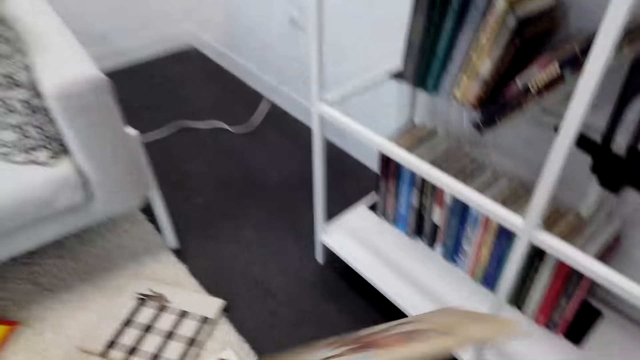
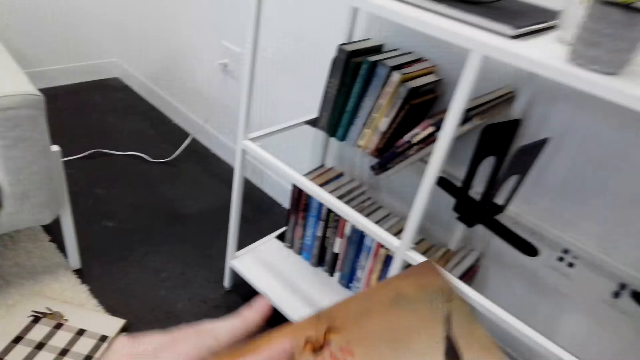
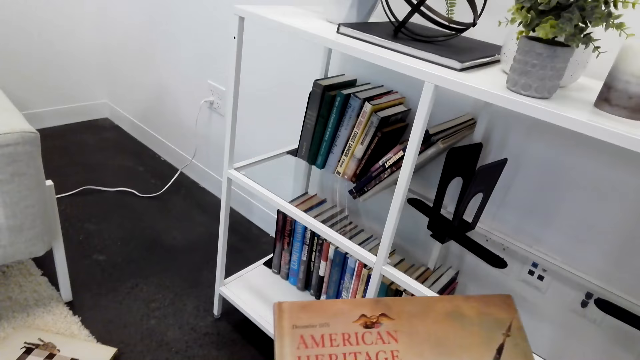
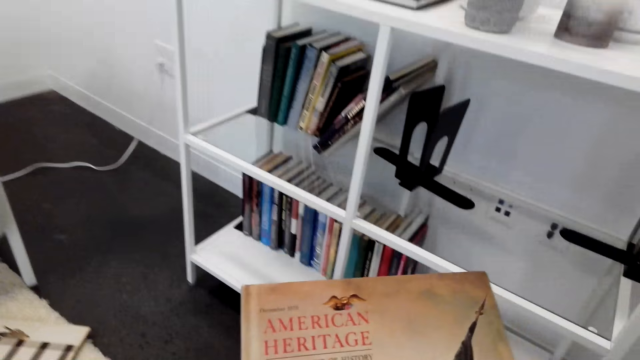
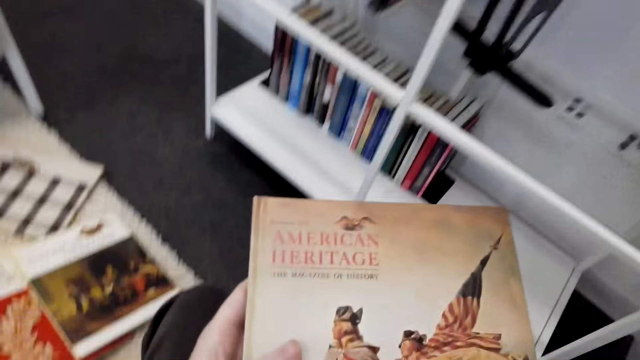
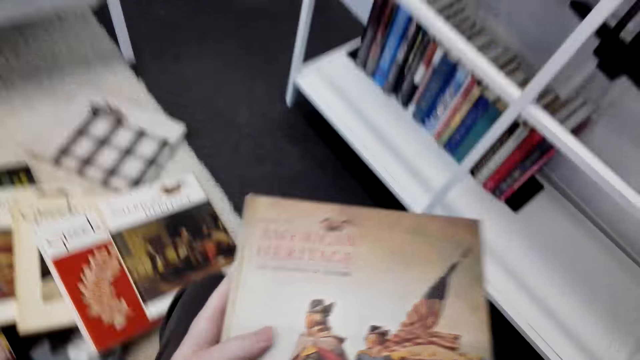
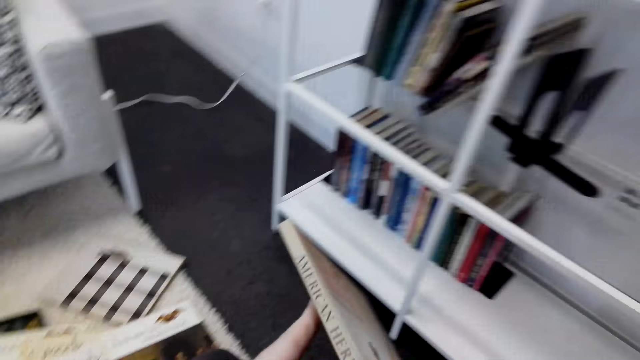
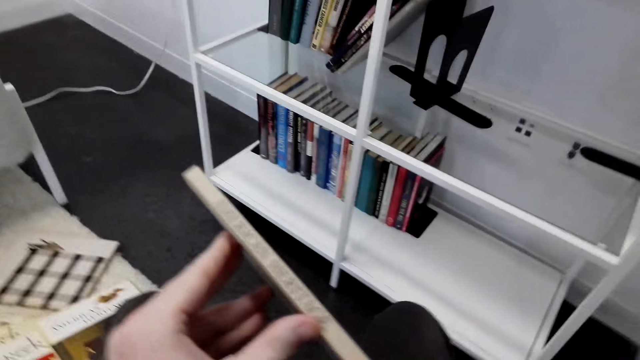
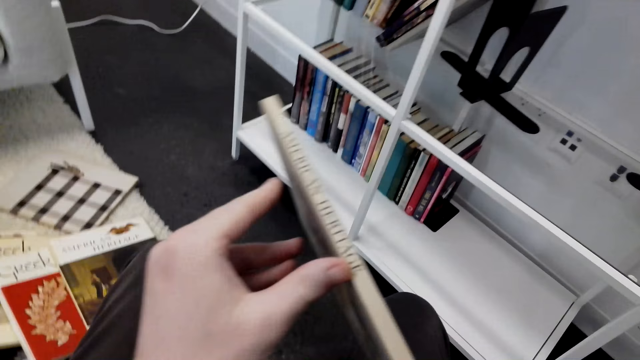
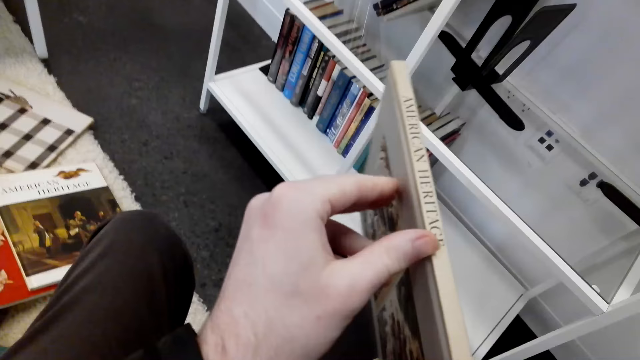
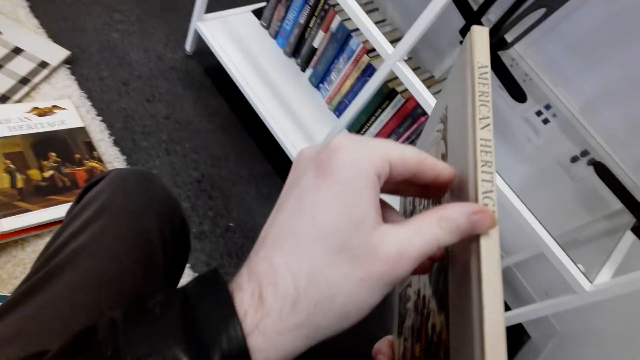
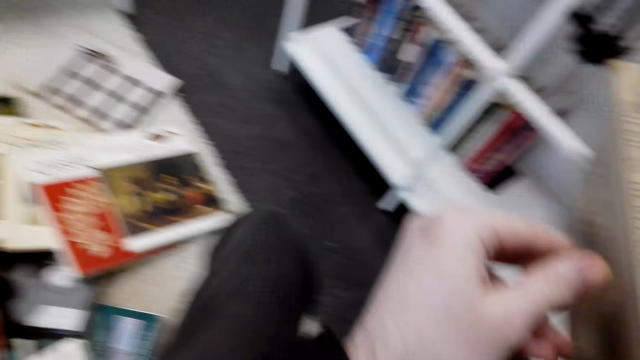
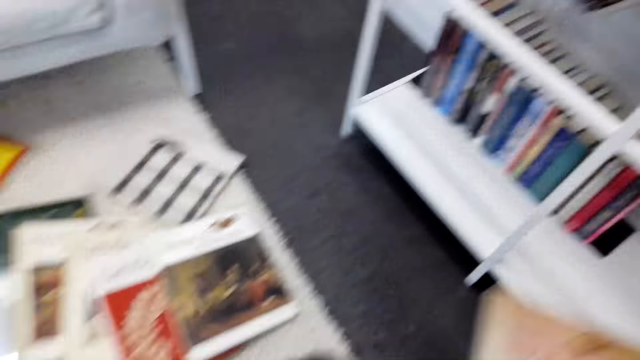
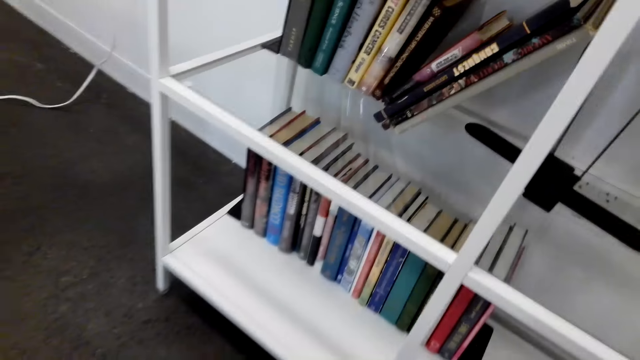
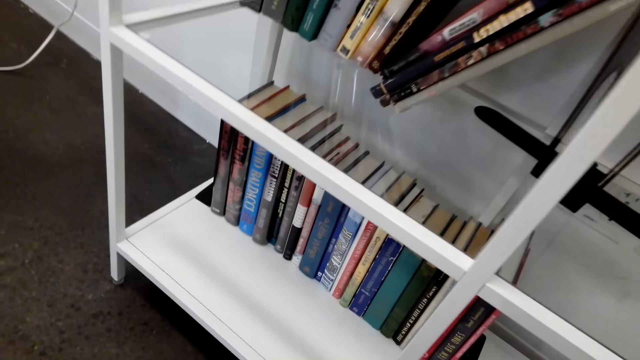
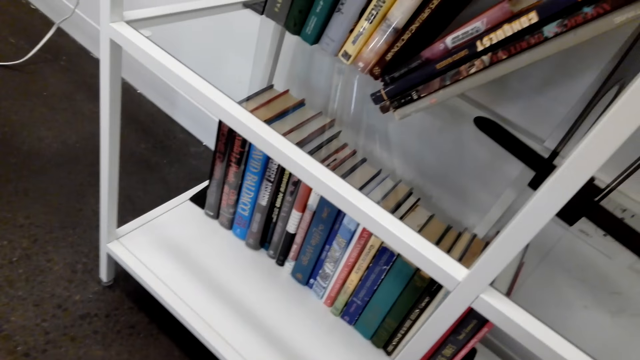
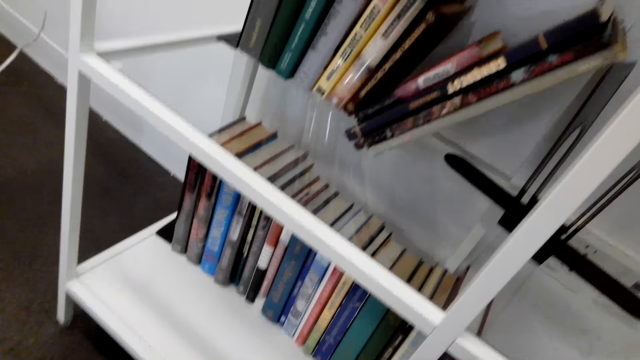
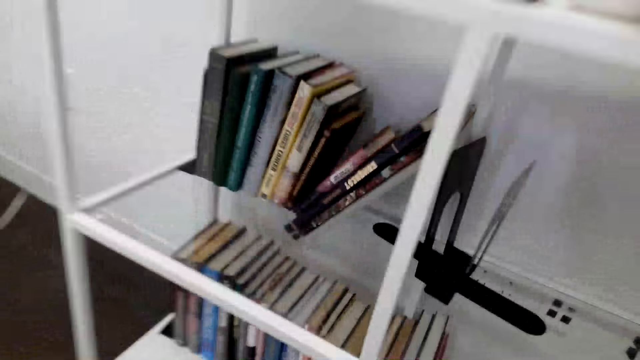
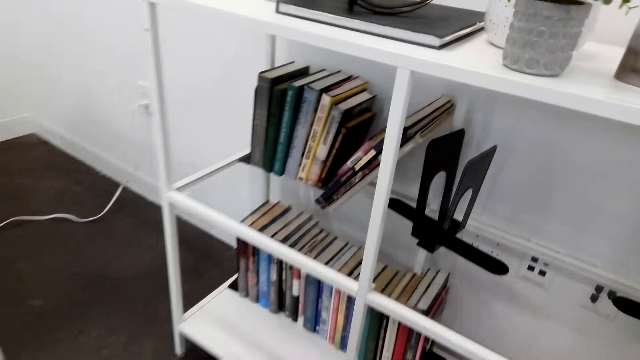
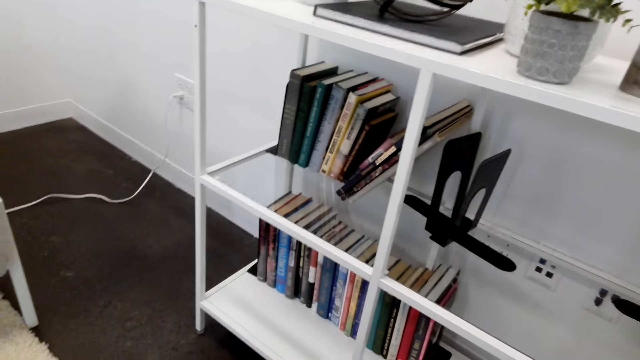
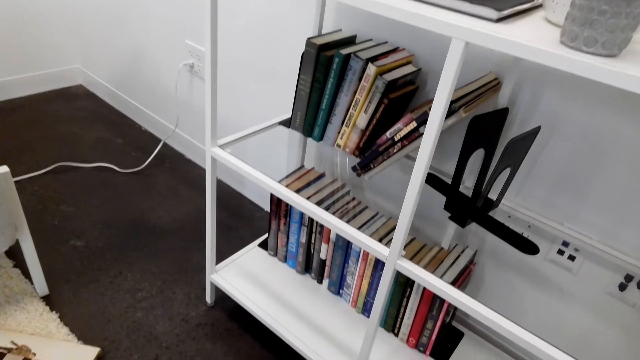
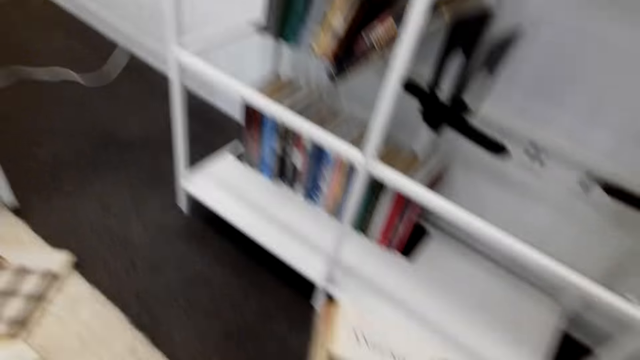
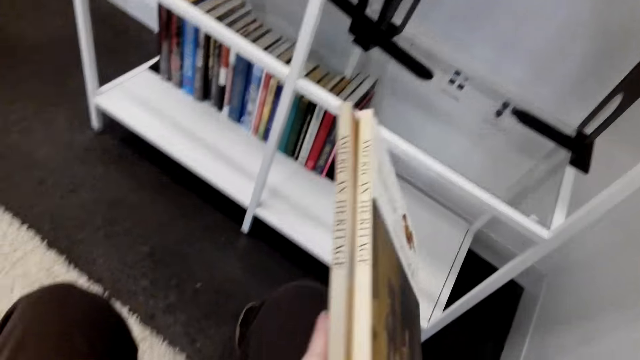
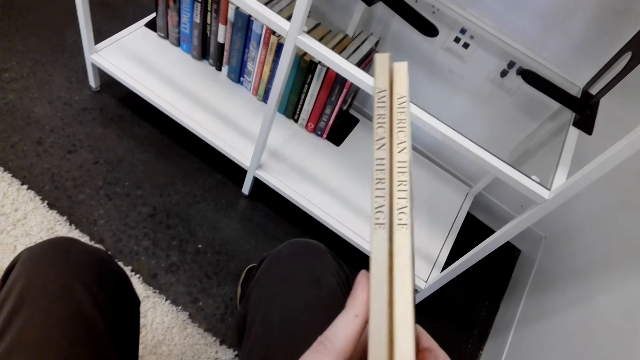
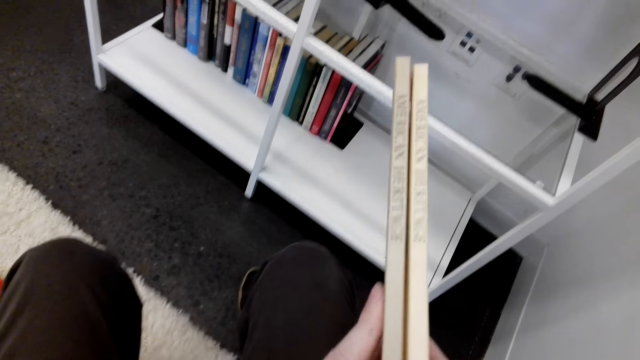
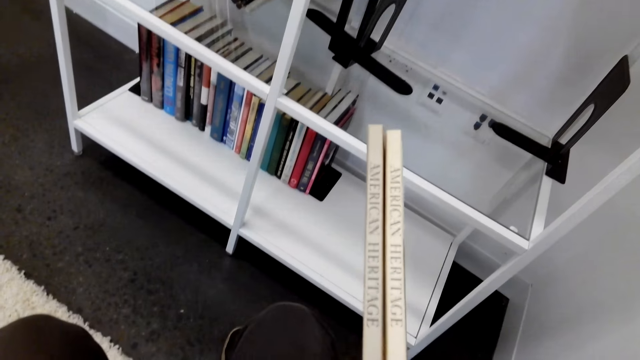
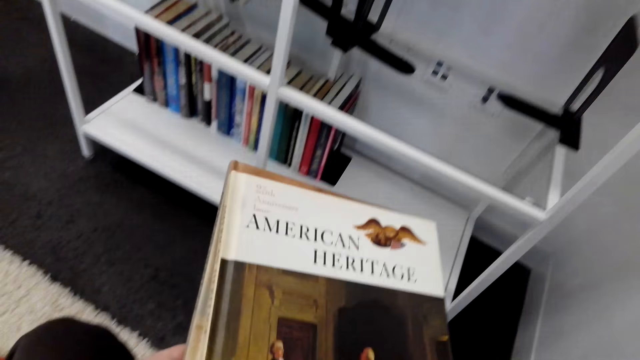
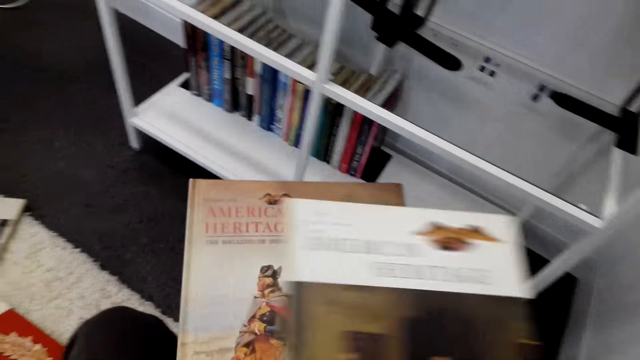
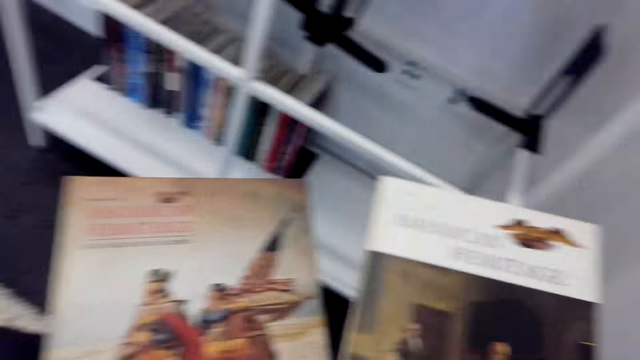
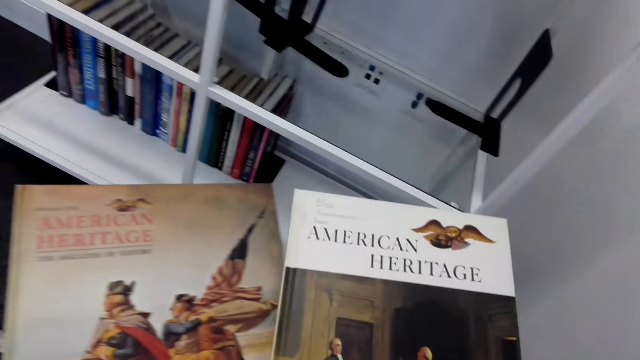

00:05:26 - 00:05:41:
The camera wearer picks up a book. He looks at the cover of the book. He turns the book on his hands. He looks around. He moves to the book shelf. He looks at the cover of the books. He separates the books.

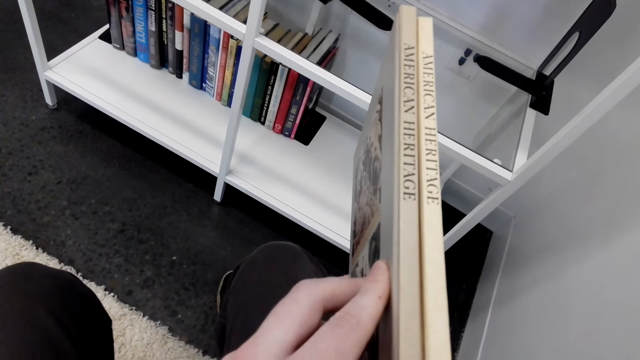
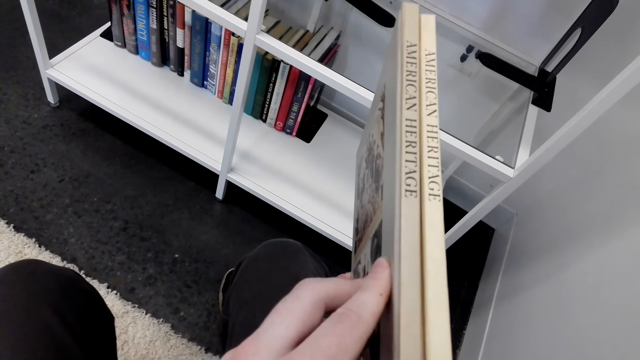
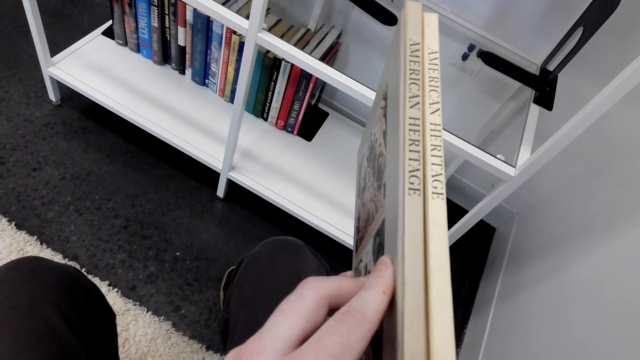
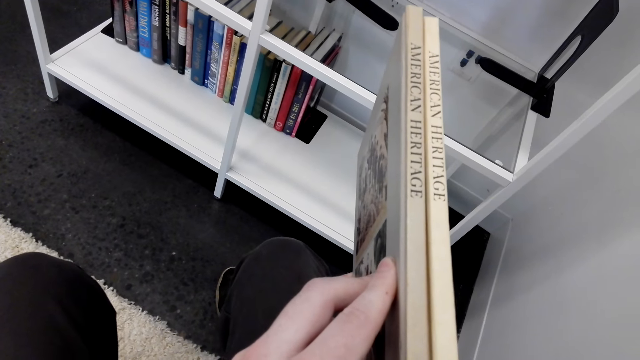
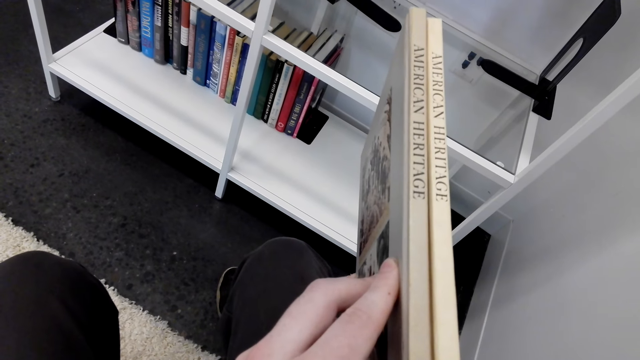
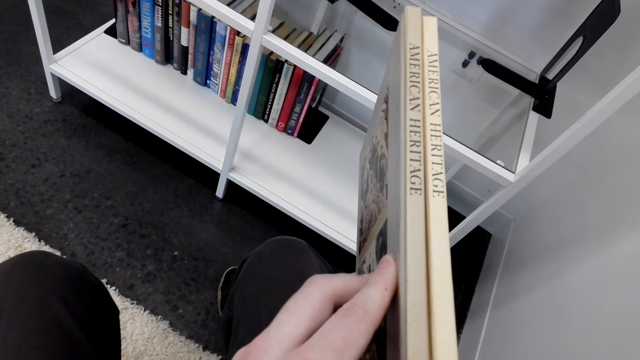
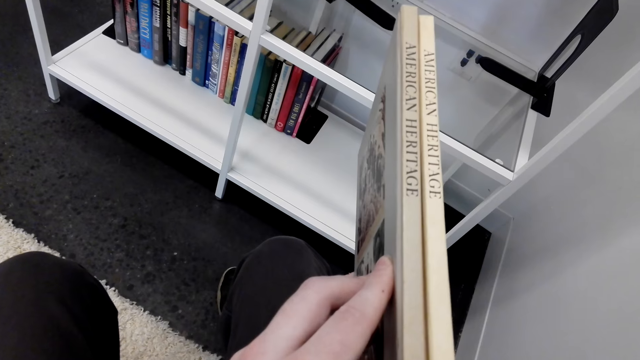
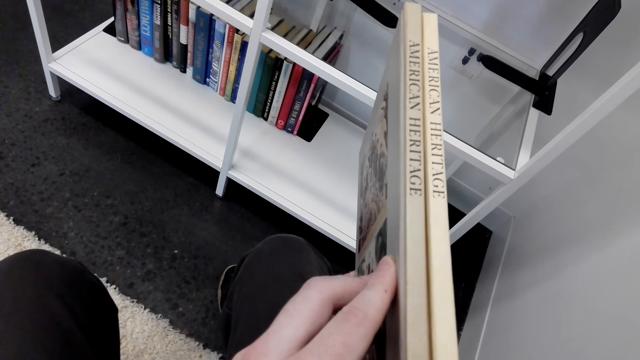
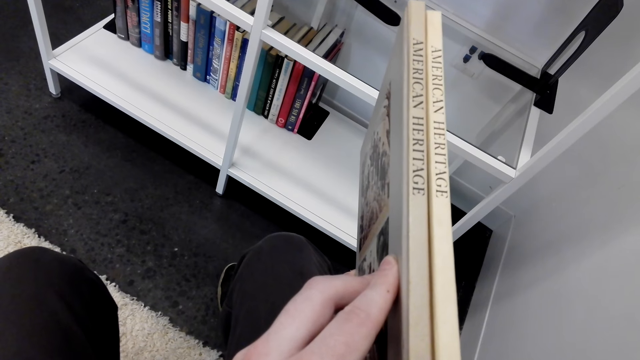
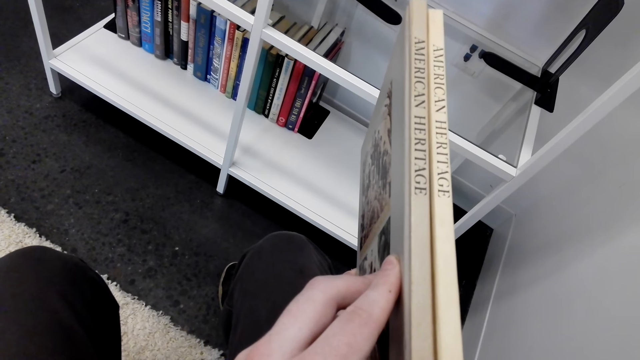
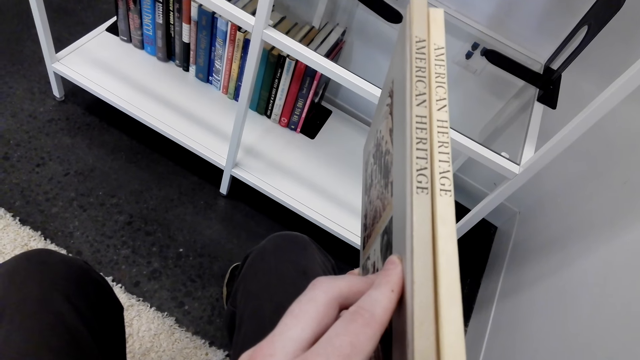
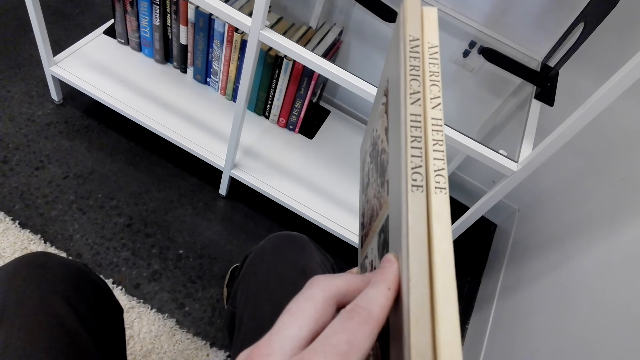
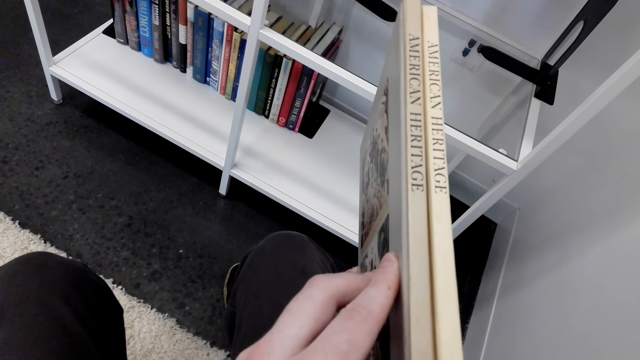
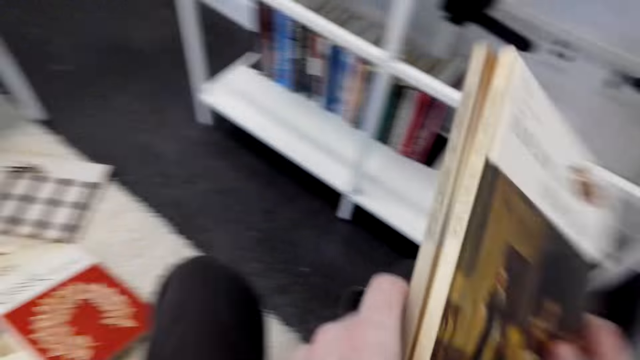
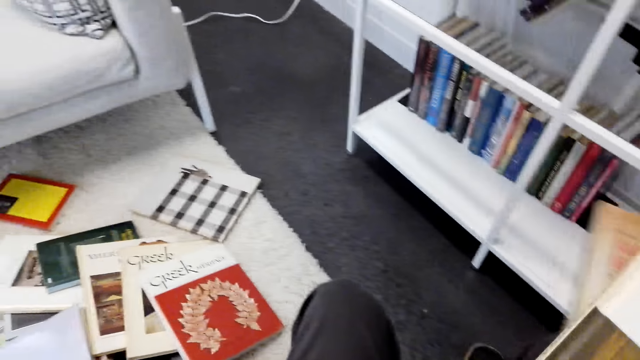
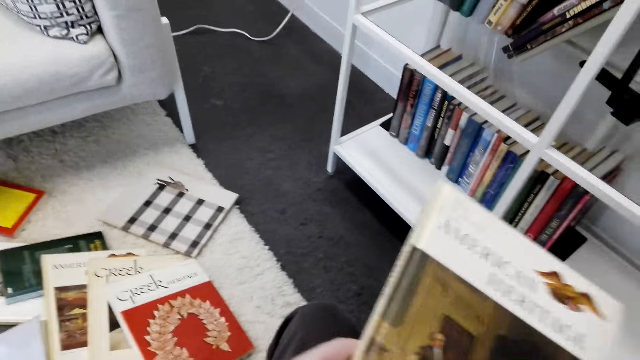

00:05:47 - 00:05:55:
The camera wearer looks at the books.
